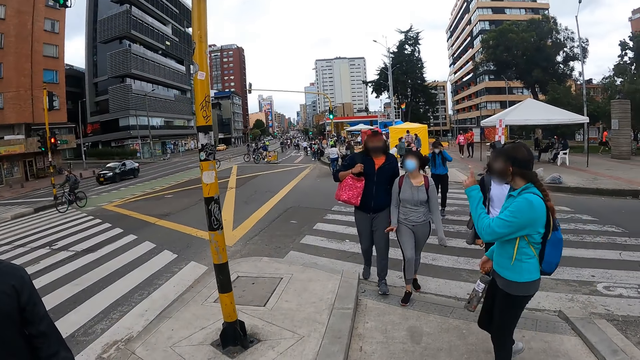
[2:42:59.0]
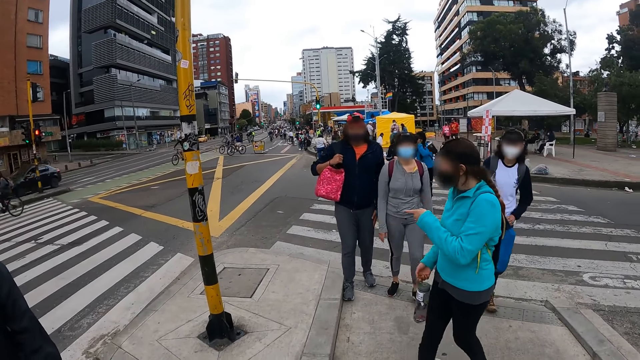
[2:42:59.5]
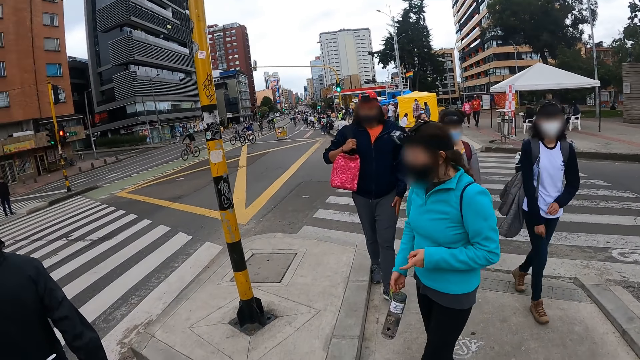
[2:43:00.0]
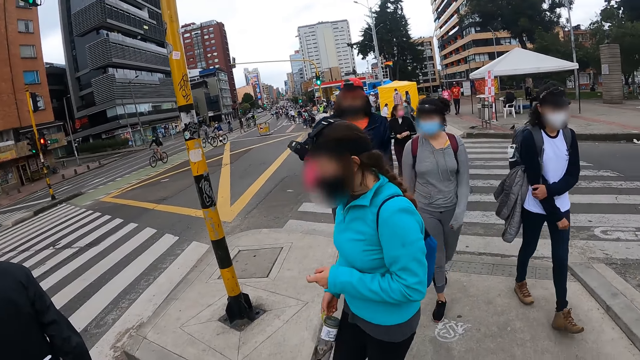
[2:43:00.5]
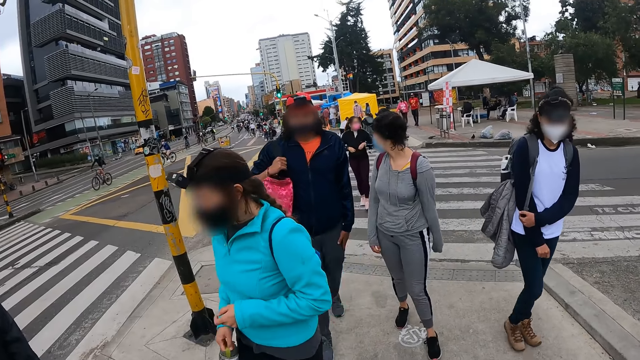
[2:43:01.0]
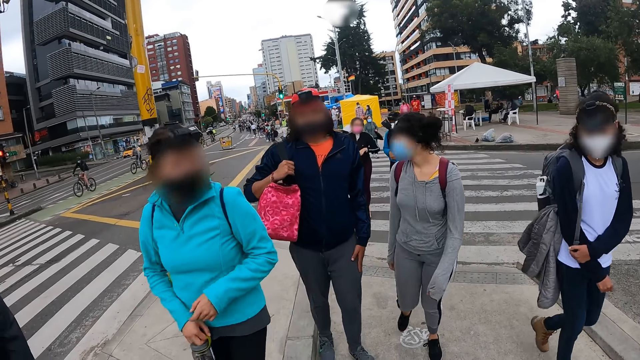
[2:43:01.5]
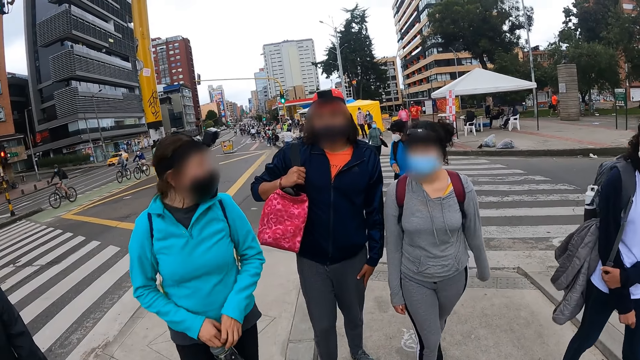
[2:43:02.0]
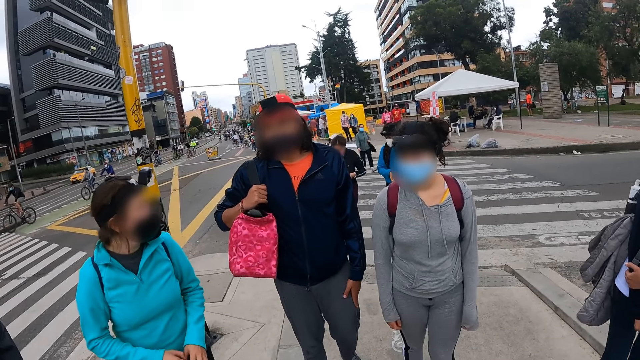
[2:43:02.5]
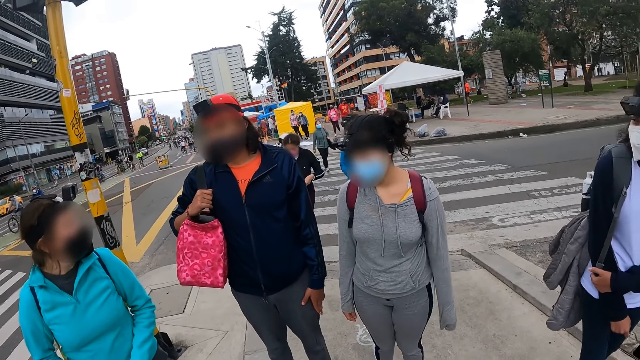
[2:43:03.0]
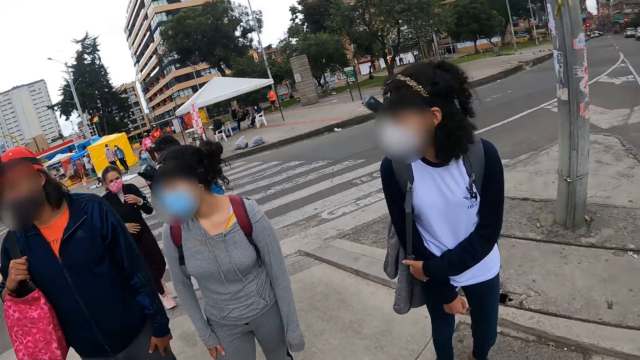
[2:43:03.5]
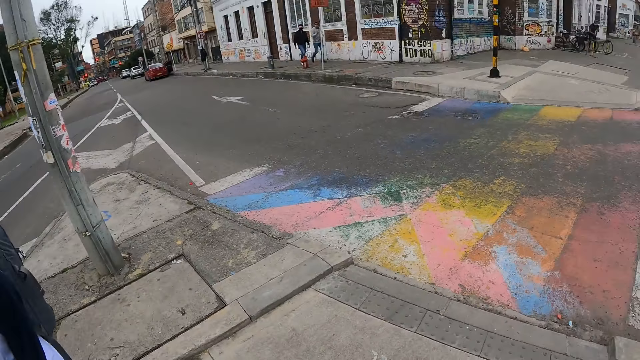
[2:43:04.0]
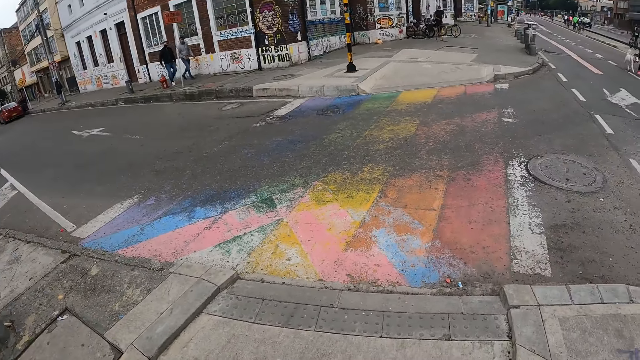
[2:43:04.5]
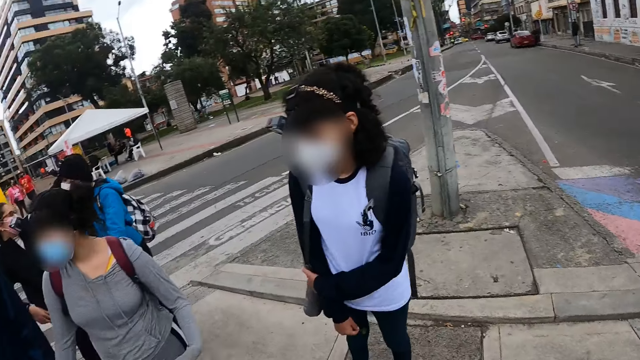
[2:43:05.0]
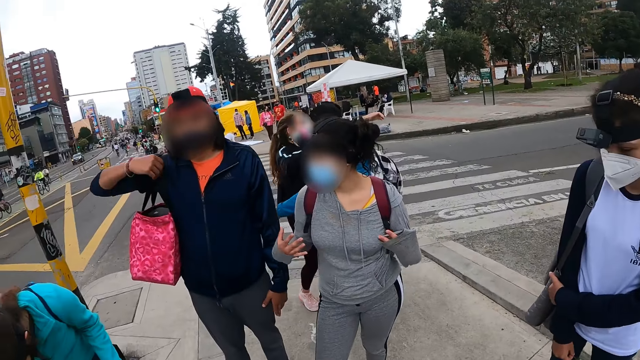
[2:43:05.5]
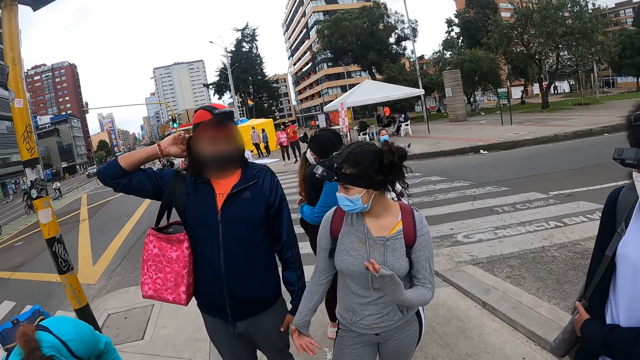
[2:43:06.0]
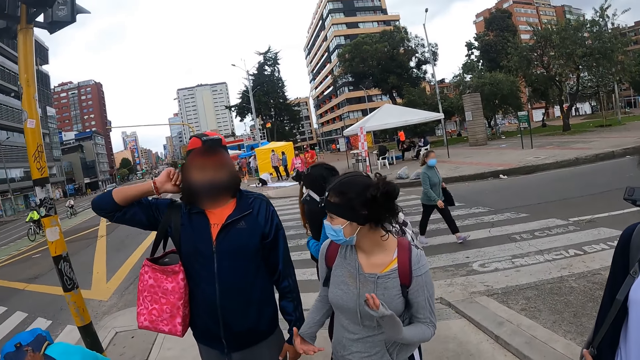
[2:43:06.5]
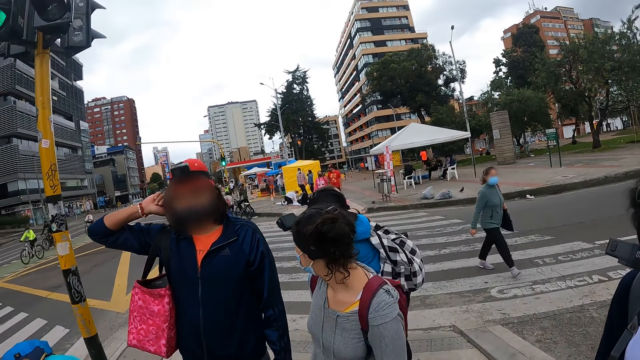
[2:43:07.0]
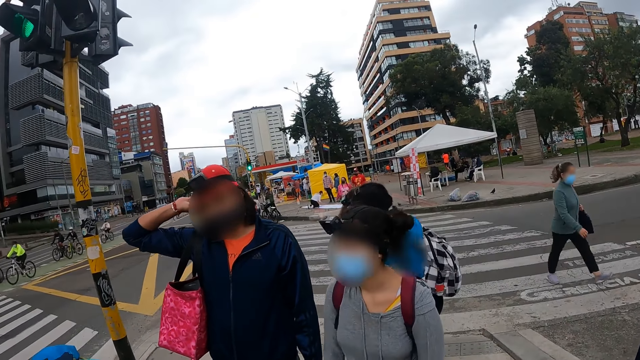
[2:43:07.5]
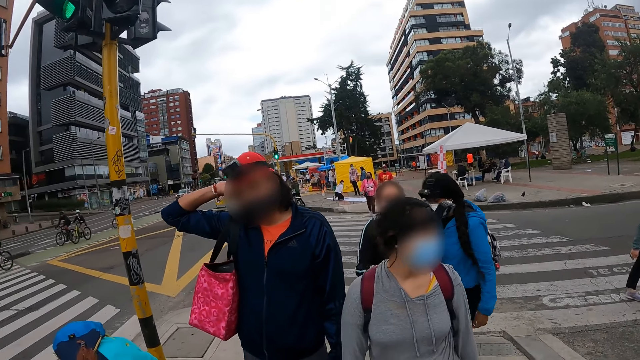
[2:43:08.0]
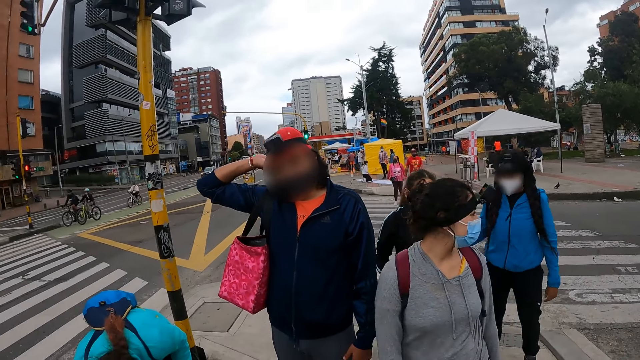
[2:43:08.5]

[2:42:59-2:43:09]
The woman hugs another woman.

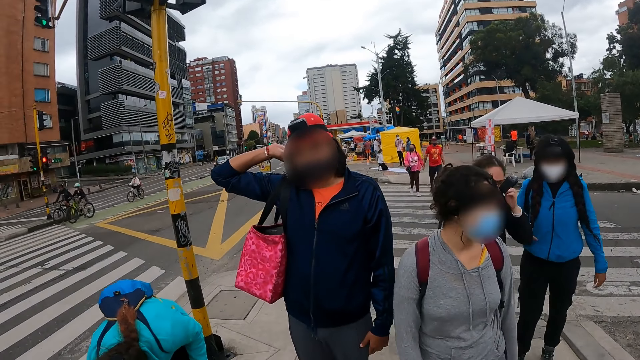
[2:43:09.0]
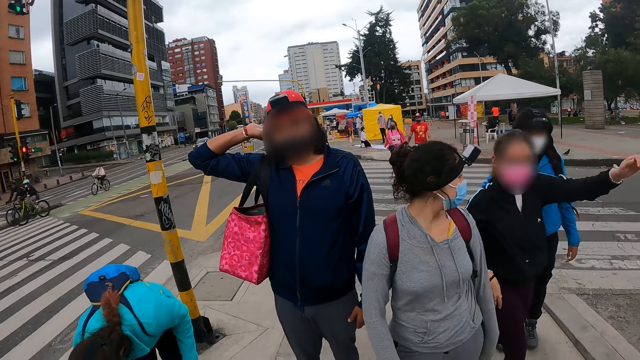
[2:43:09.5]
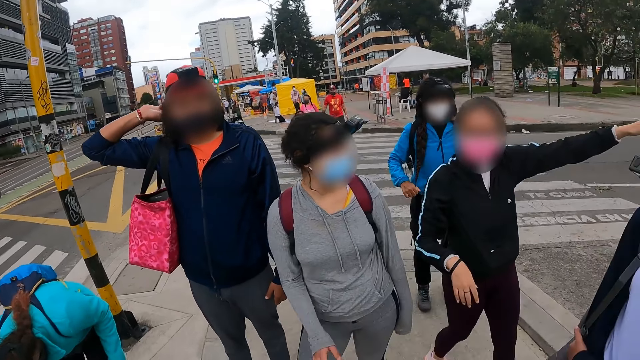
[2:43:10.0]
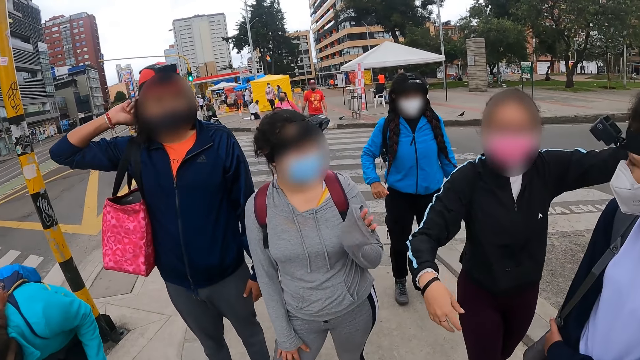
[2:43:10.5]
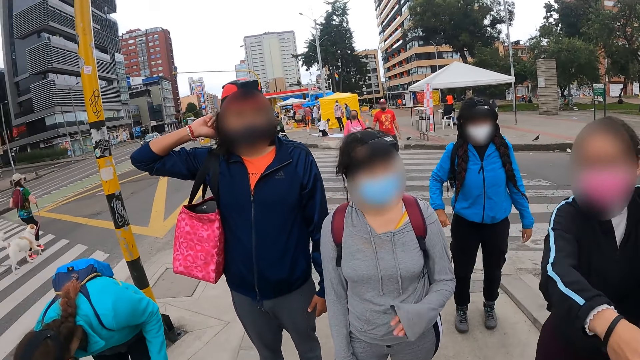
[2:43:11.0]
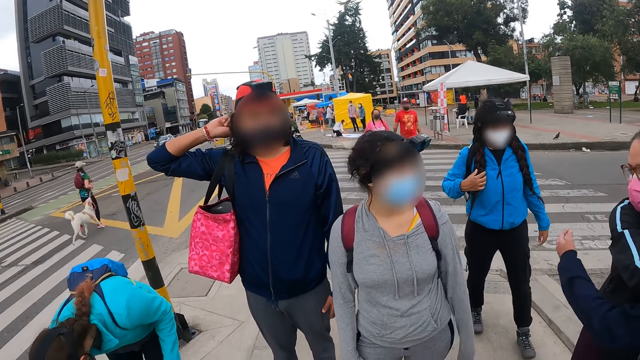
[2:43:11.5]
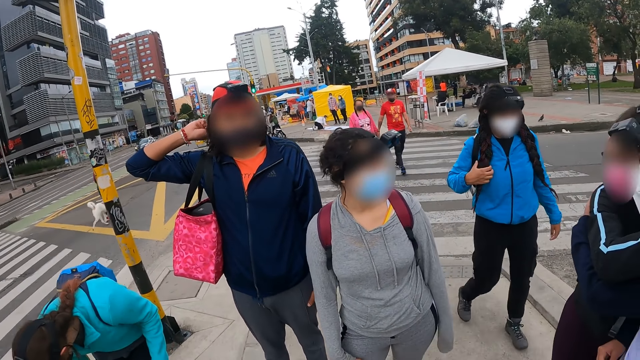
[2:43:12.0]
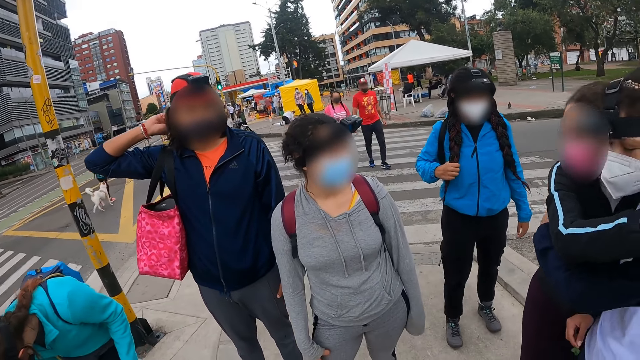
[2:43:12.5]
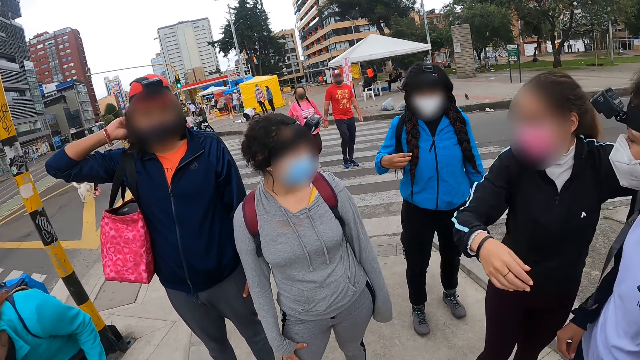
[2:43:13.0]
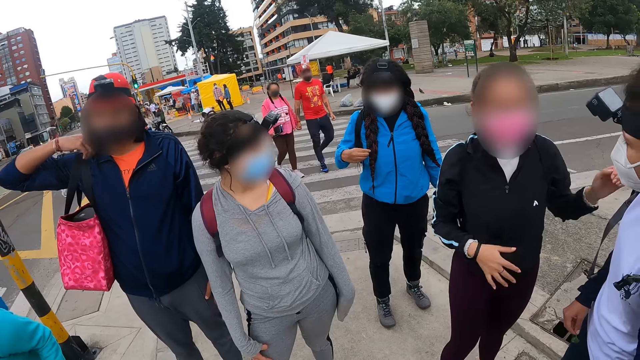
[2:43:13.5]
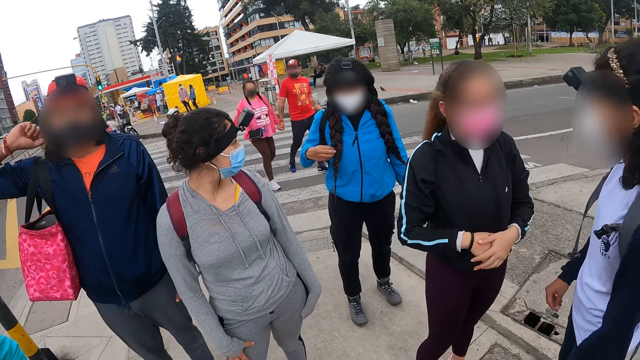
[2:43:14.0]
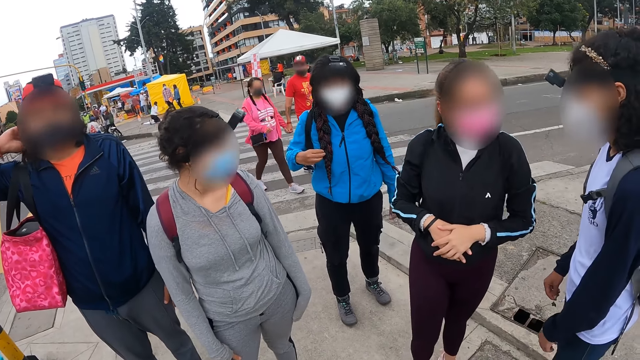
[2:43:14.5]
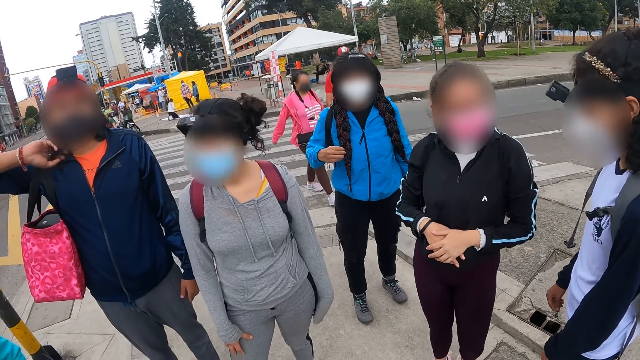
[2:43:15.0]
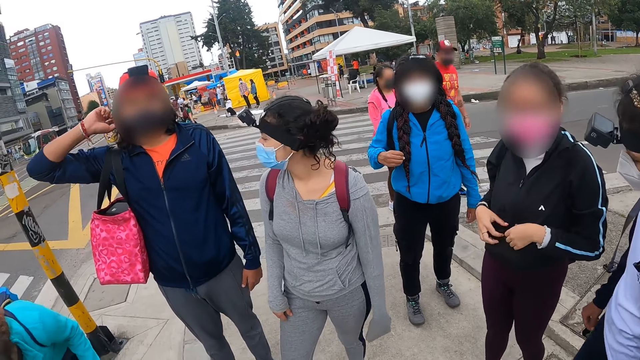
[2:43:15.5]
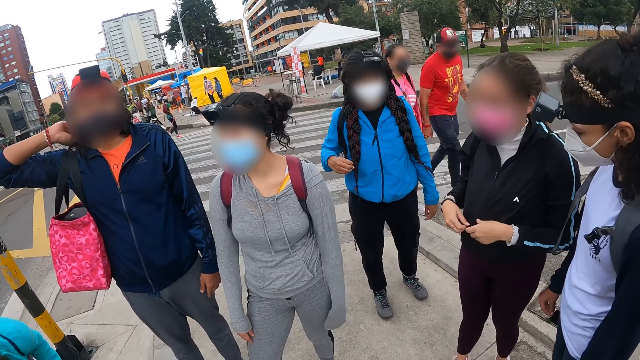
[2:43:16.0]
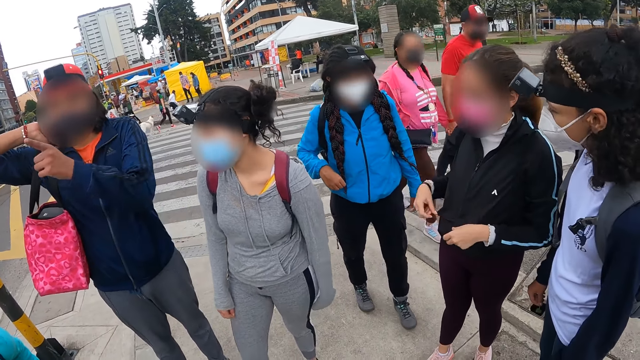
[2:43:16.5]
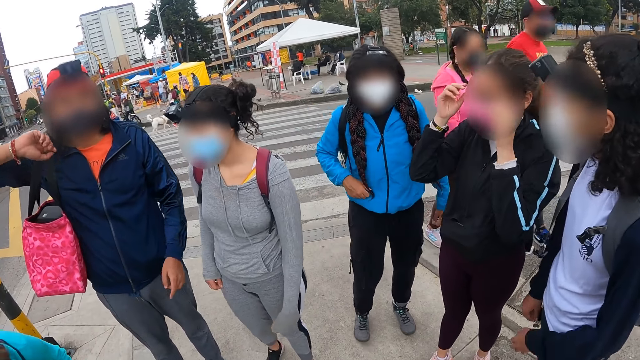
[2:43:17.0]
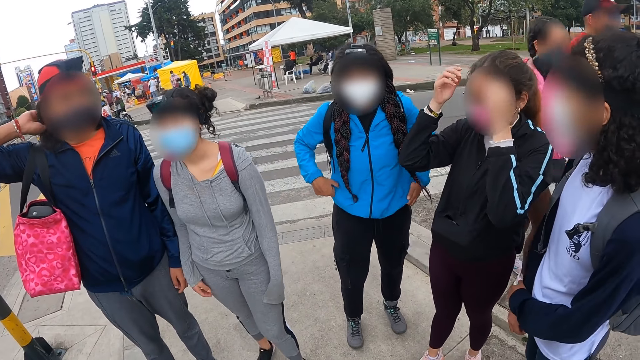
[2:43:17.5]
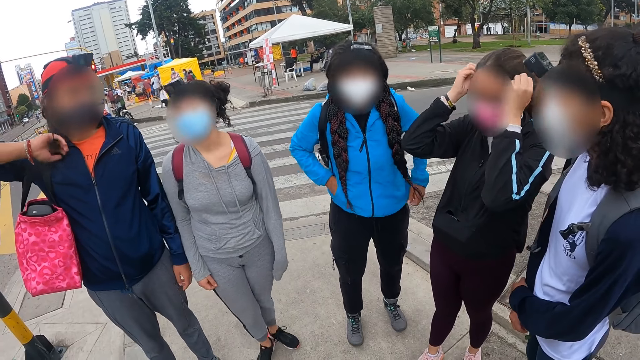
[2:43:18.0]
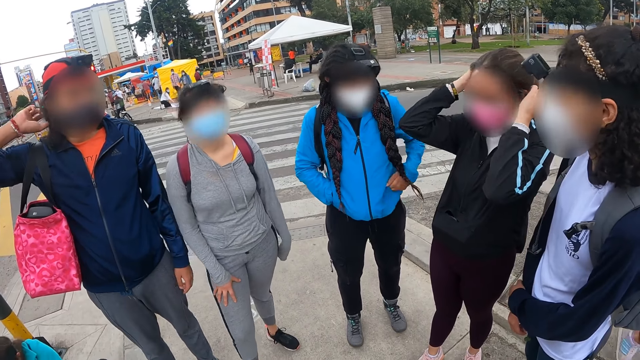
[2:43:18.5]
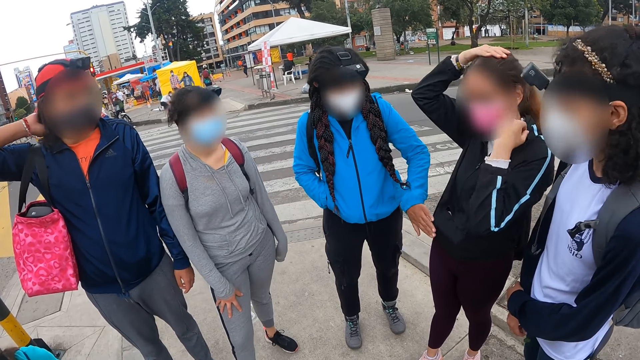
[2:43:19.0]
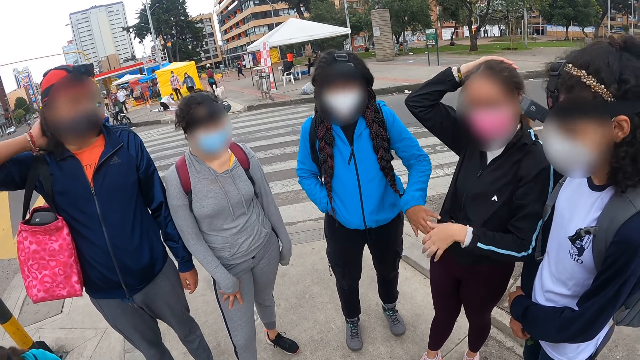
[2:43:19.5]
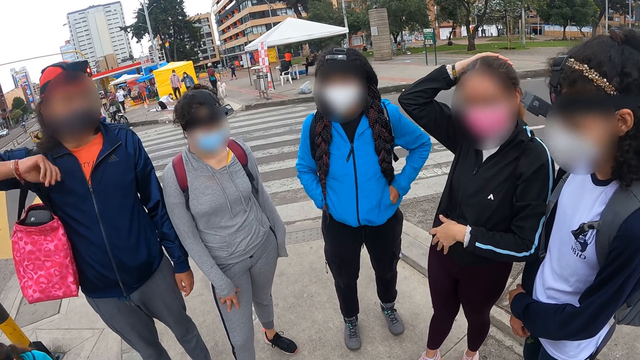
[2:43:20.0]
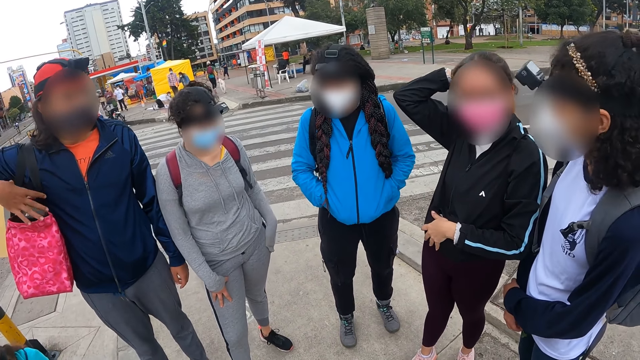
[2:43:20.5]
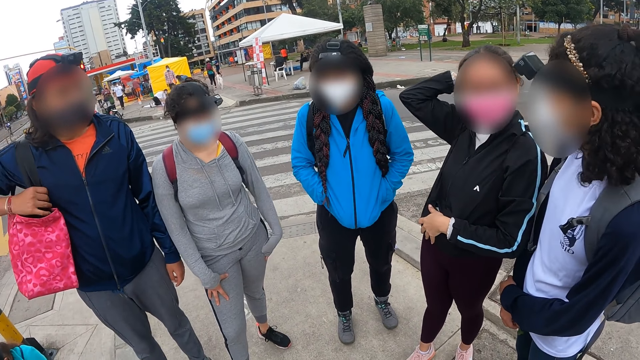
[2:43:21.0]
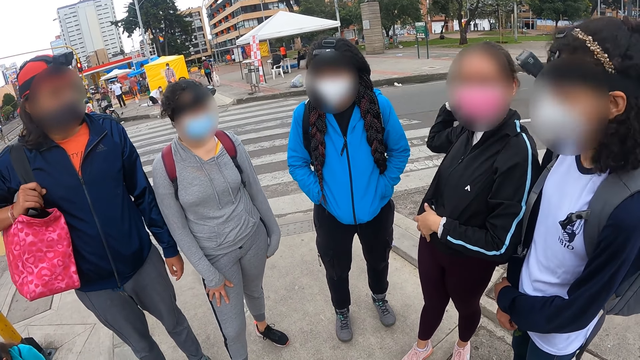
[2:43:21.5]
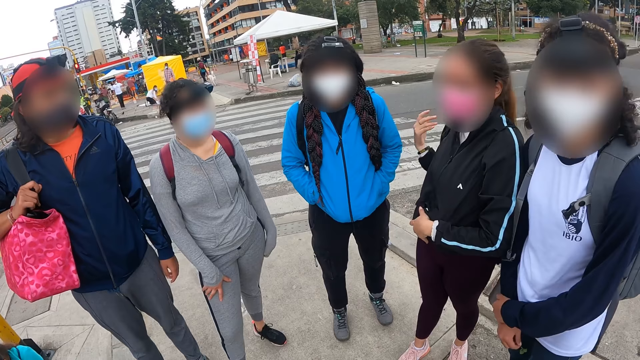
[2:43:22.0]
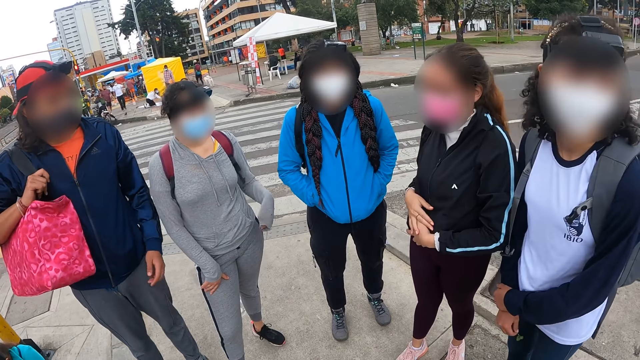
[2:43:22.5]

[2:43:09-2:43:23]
A woman stretches her hand. The woman hugs another woman. A man touches his hair with his right hand. A third woman moves her hand. The first woman touches her hair with both hands. A fourth woman puts her hand in the pocket. A fifth woman touches the first woman with her left hand. The first woman touches her stomach.
